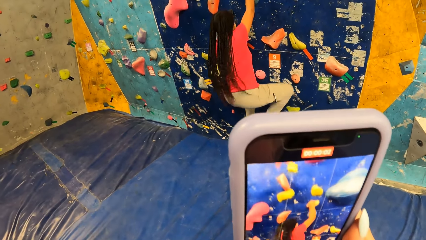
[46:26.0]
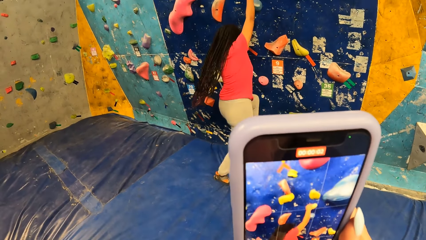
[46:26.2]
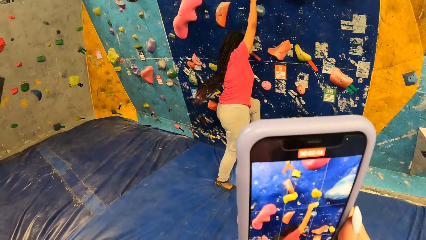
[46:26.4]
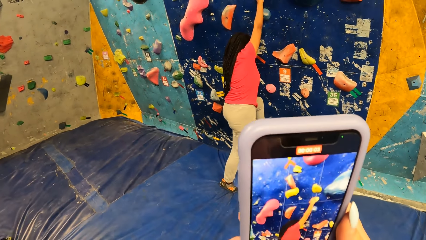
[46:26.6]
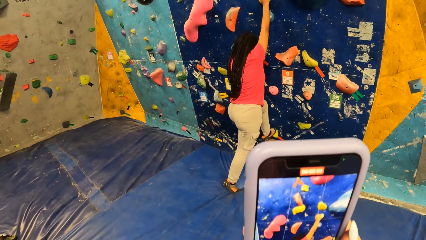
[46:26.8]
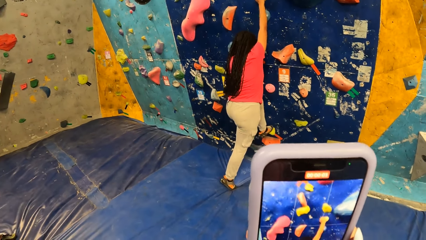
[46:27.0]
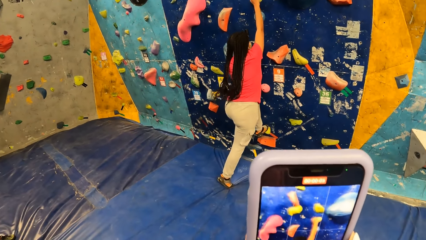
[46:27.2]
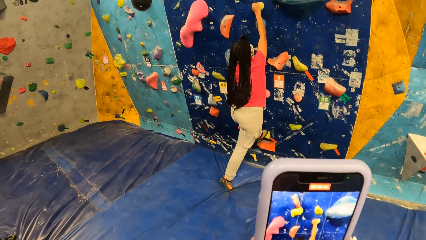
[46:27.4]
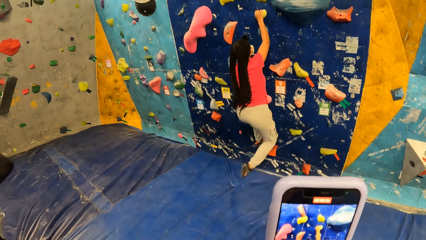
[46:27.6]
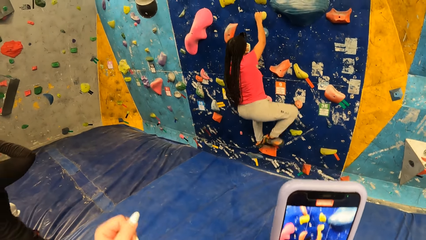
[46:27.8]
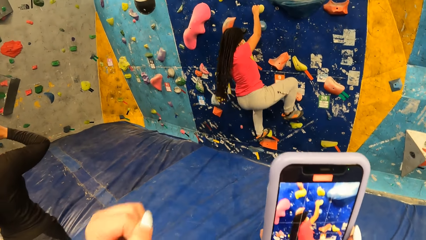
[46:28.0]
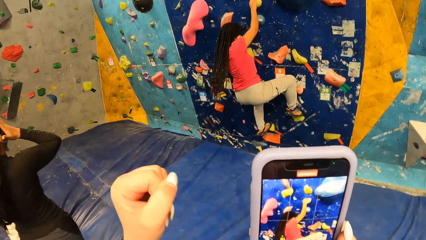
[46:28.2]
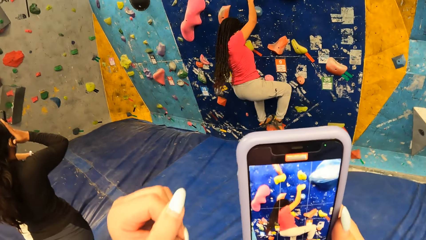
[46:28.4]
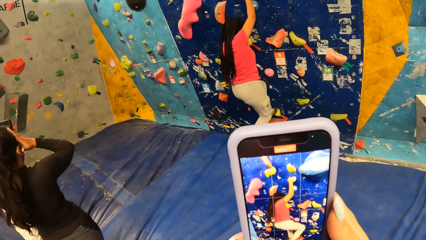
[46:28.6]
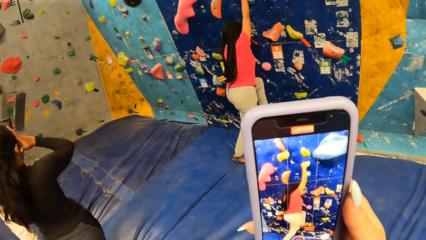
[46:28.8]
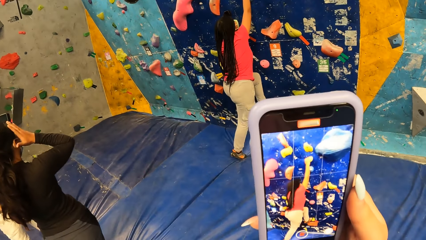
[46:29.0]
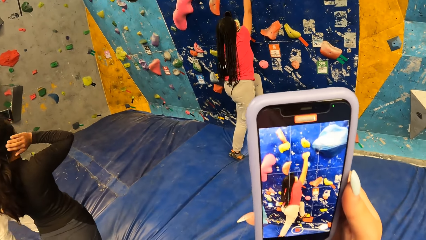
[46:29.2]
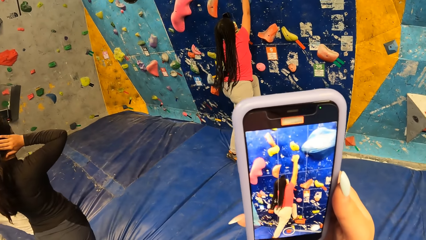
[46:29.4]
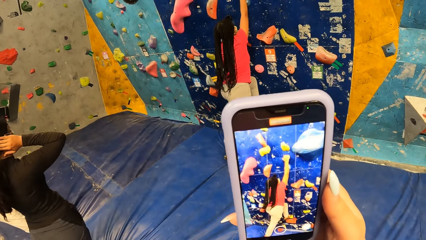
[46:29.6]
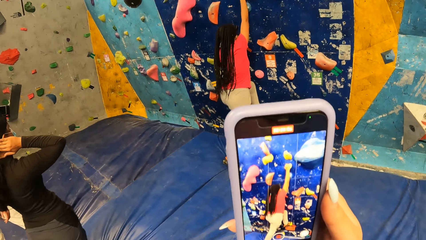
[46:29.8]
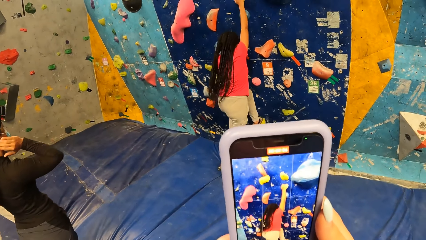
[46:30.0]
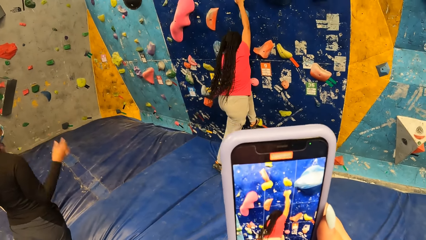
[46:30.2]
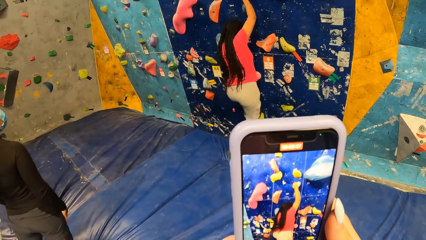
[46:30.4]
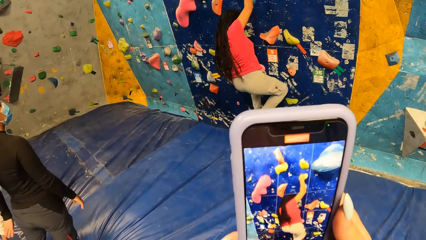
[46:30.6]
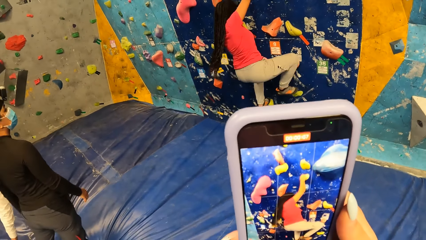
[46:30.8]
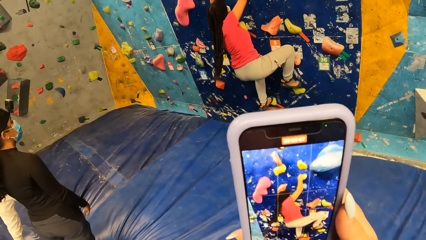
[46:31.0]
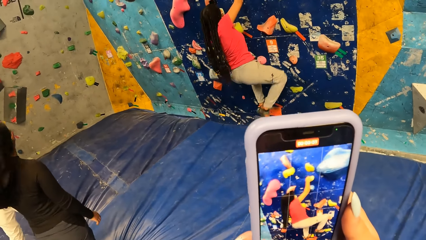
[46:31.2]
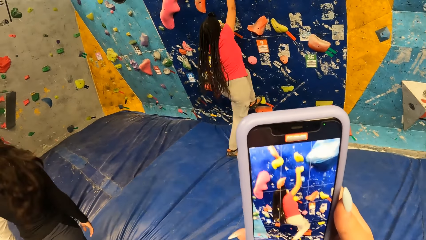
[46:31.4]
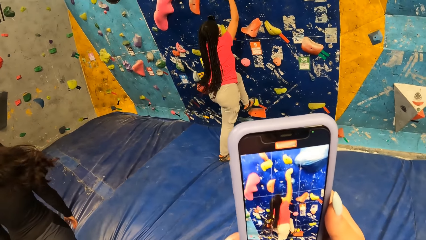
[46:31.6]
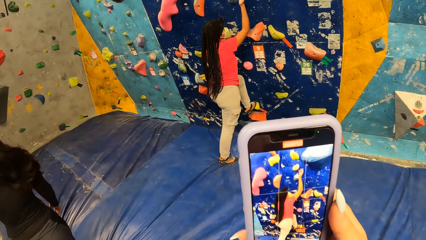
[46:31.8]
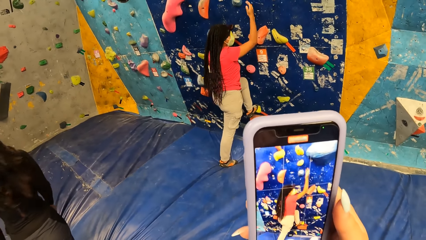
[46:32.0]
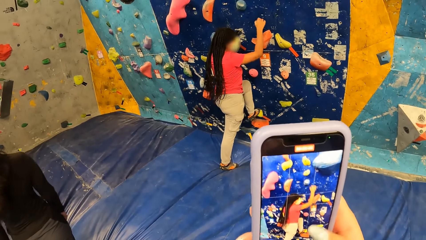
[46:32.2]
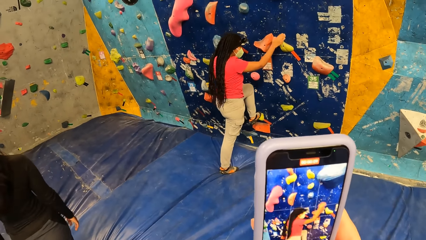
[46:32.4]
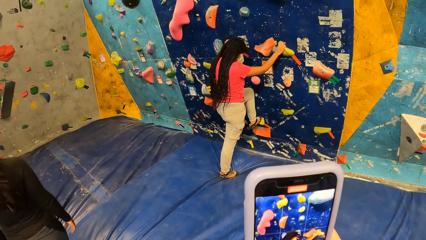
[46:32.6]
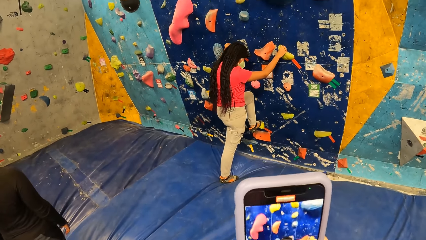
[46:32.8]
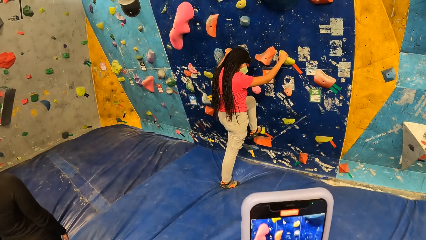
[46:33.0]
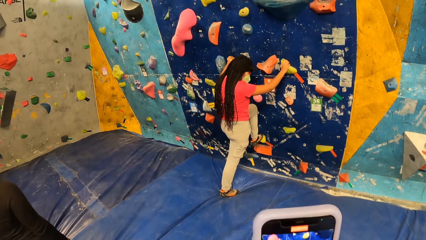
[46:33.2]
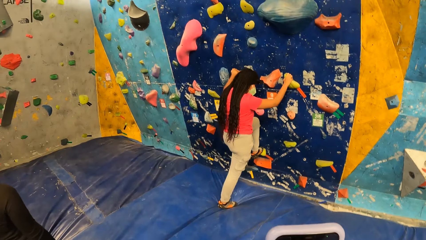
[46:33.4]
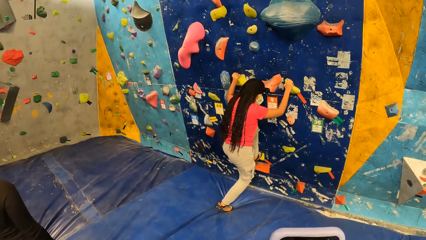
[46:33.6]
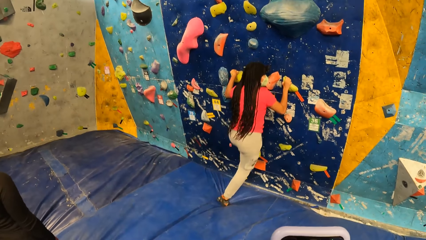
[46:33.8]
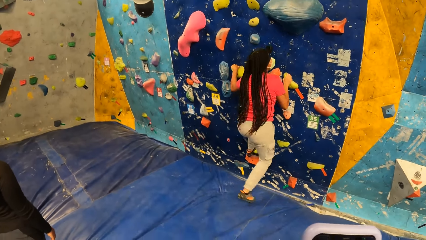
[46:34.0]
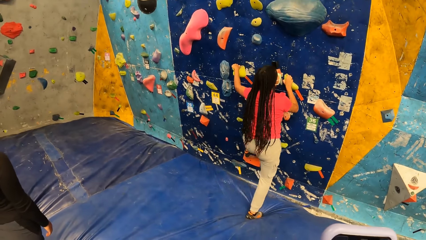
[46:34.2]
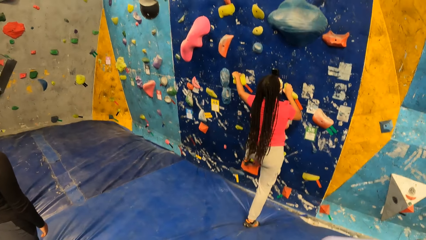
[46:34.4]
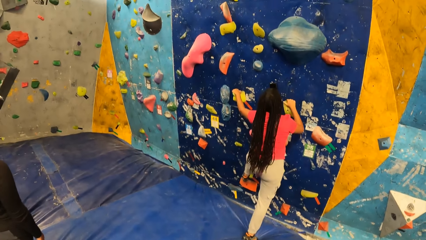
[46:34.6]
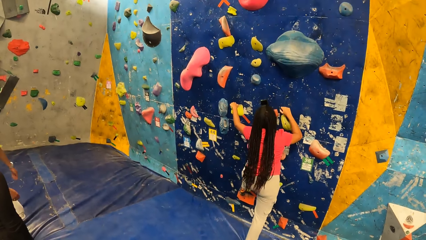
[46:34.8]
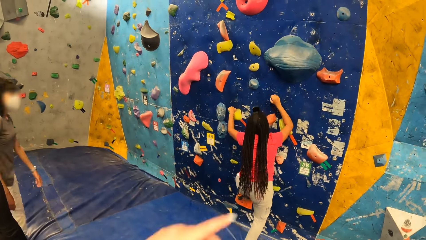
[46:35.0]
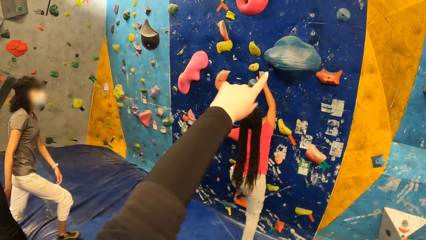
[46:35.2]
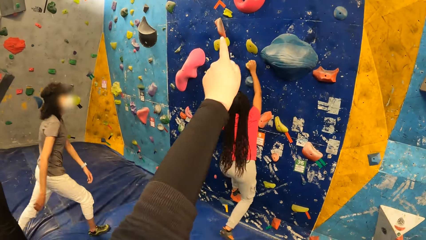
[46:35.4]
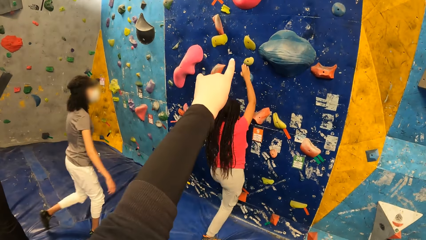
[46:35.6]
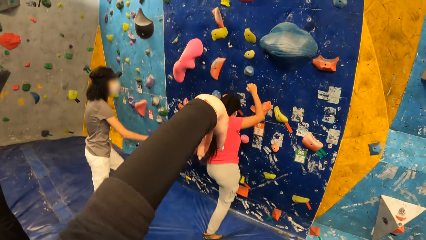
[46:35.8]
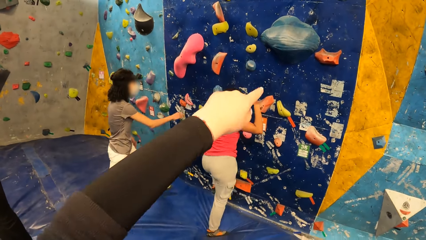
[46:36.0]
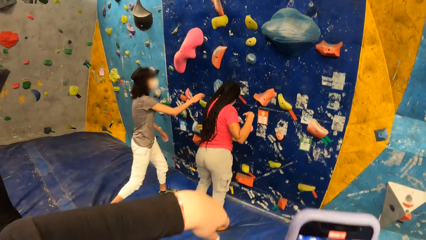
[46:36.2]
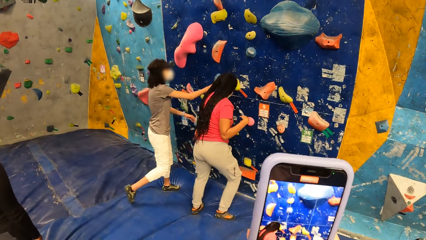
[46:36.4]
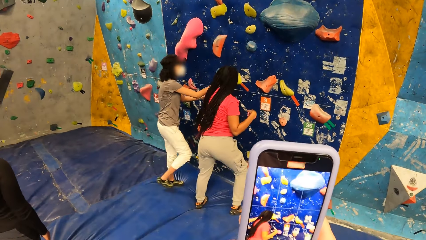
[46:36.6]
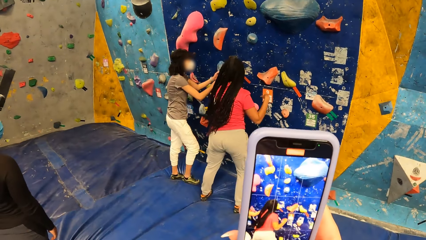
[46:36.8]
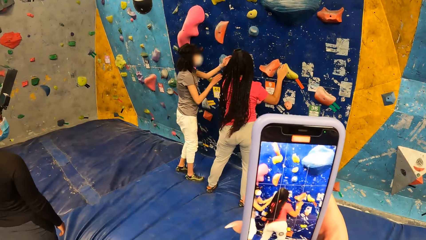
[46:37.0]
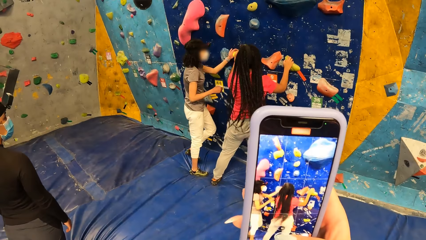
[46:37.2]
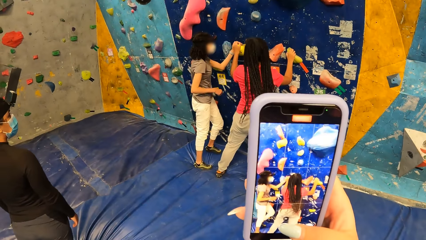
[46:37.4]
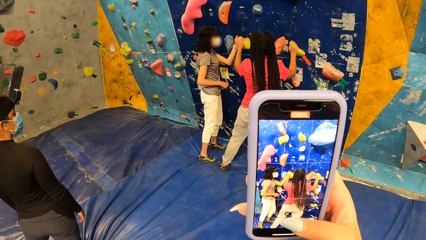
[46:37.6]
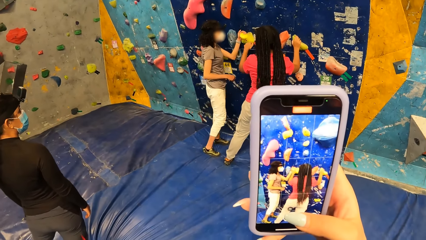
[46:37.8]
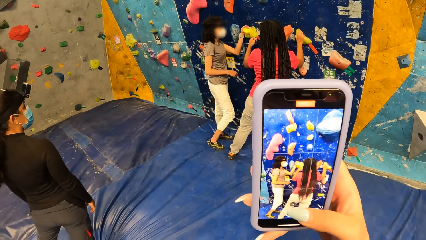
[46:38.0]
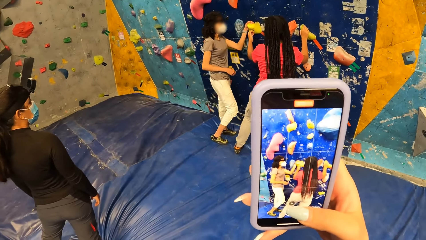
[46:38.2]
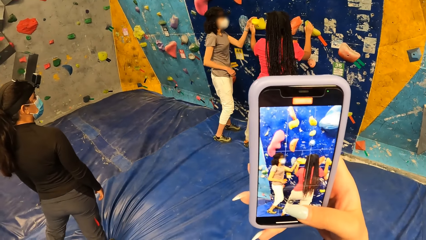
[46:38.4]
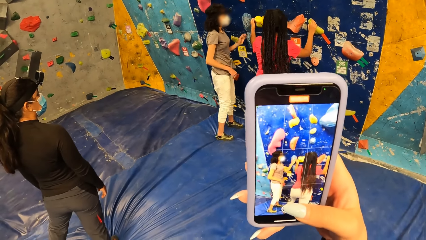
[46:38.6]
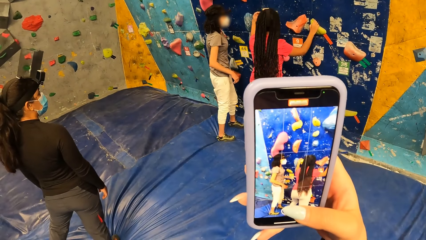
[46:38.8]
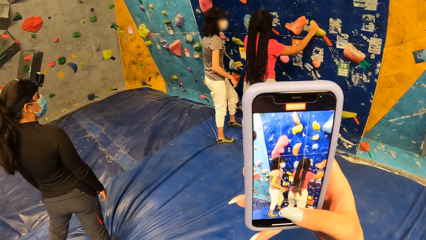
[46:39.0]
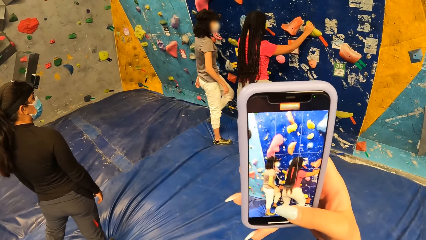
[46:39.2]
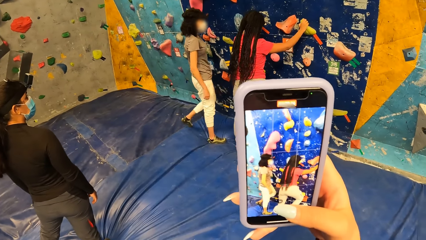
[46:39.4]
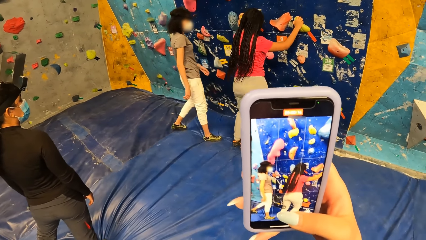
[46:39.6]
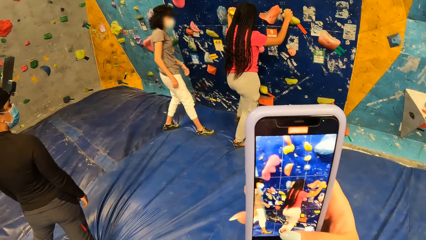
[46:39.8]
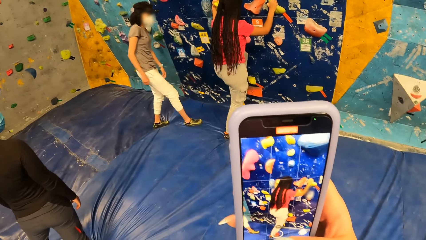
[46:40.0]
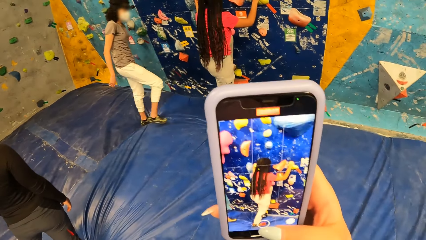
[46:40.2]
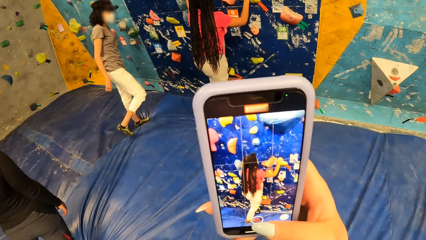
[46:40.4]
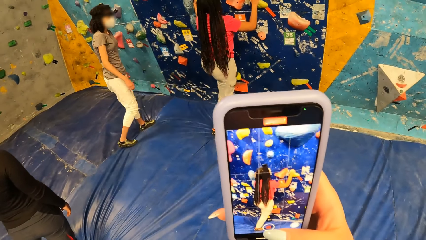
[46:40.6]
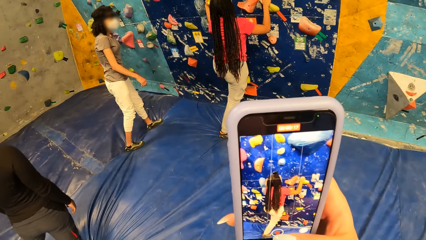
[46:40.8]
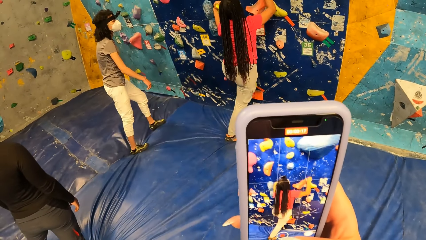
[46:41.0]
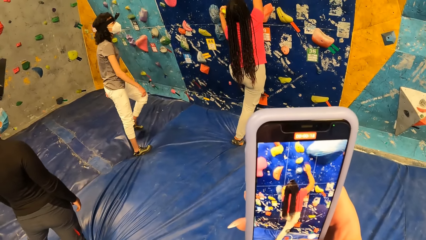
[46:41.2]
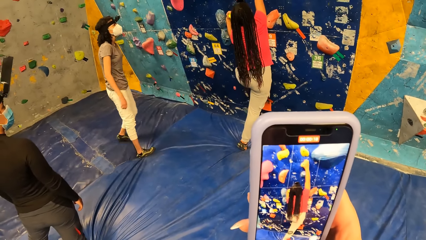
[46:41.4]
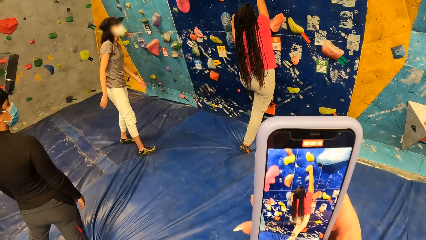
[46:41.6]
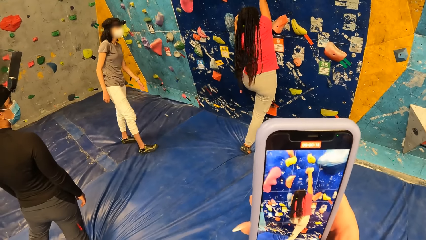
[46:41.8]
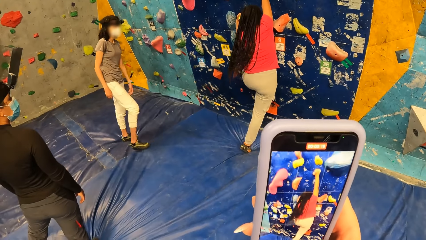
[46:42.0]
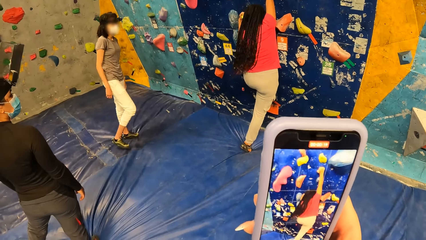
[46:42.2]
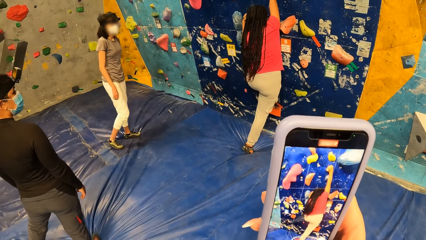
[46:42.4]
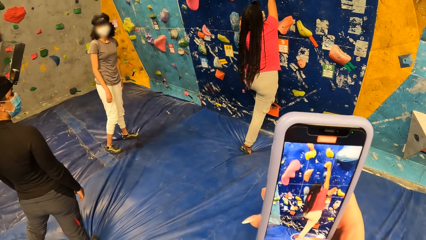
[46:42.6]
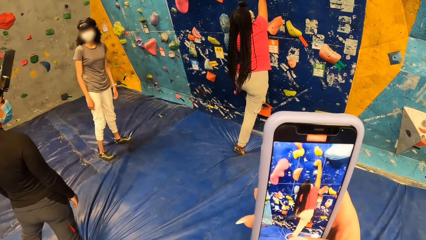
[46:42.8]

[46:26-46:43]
The woman steps down from the bouldering wall. She steps on a bouncy mat. She climbs on a wall. The camera wearer records video on the phone. The woman climbs on the wall. Another woman walks towards the first woman. The camera wearer interacts with the first woman. They point at something on the wall. The other woman walks towards the wall. The first woman steps on the bouncy mat. The other woman touches something on the wall. The other woman is around on the bouncy mat. The camera wearer records video on the phone.
